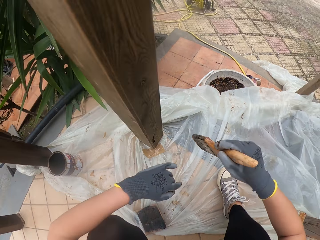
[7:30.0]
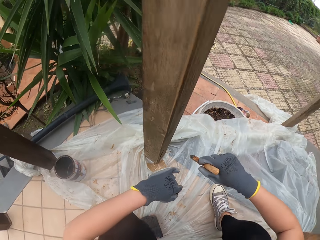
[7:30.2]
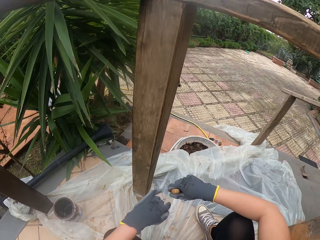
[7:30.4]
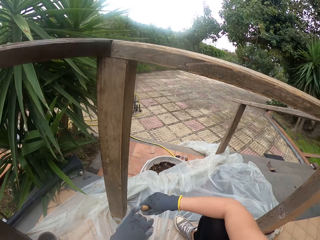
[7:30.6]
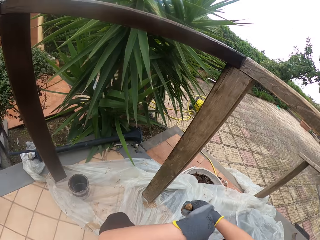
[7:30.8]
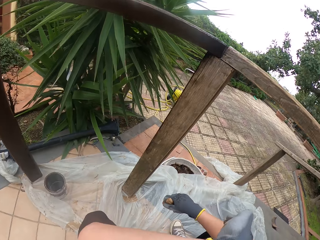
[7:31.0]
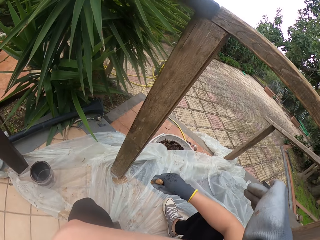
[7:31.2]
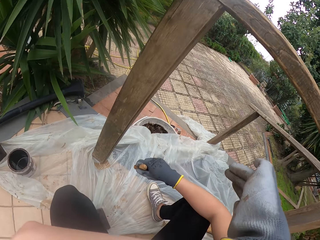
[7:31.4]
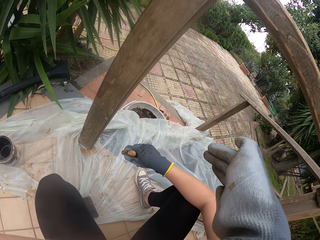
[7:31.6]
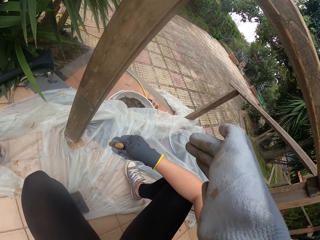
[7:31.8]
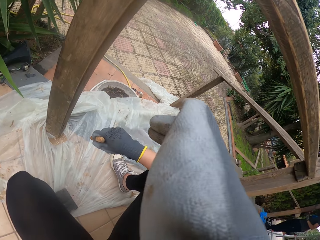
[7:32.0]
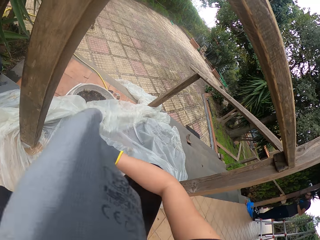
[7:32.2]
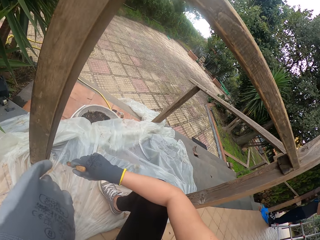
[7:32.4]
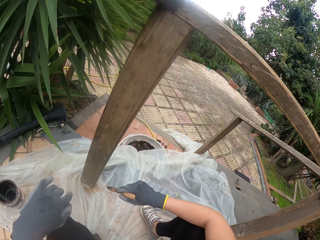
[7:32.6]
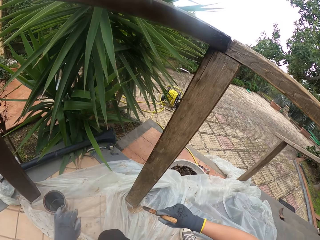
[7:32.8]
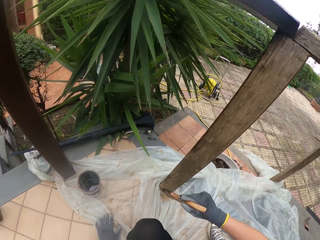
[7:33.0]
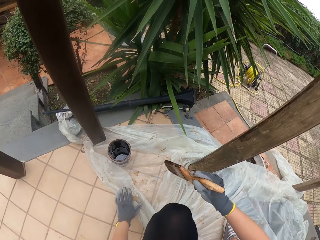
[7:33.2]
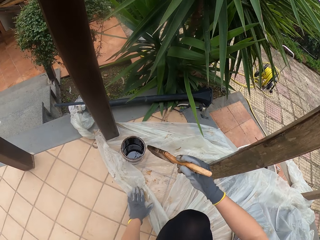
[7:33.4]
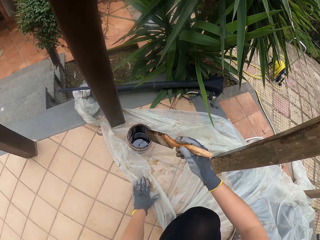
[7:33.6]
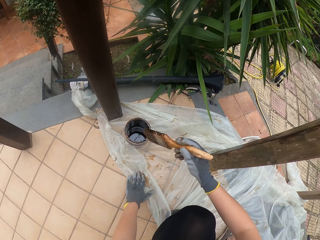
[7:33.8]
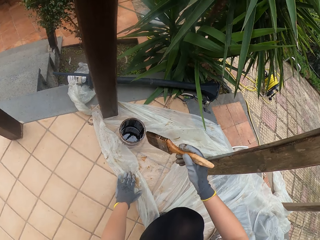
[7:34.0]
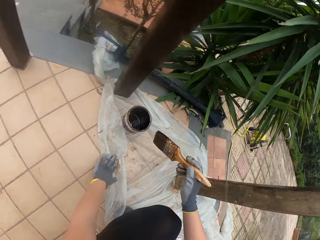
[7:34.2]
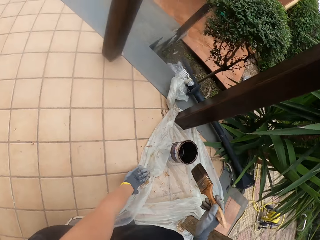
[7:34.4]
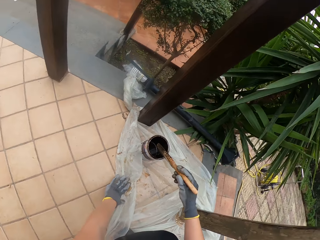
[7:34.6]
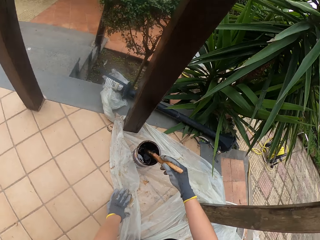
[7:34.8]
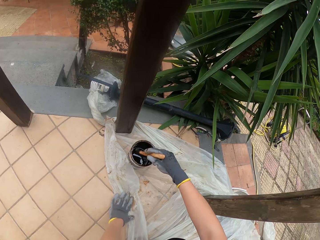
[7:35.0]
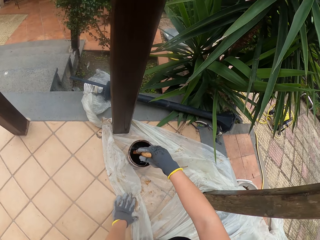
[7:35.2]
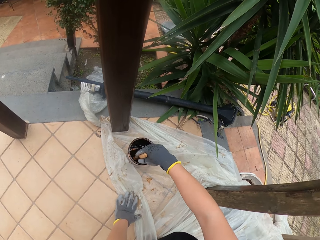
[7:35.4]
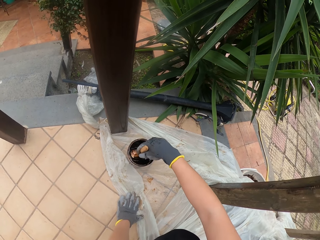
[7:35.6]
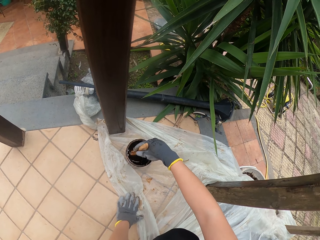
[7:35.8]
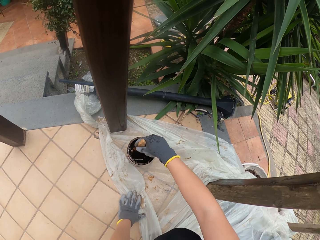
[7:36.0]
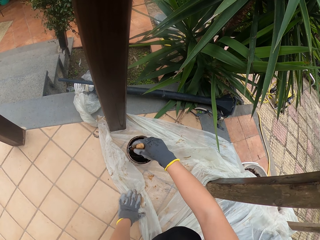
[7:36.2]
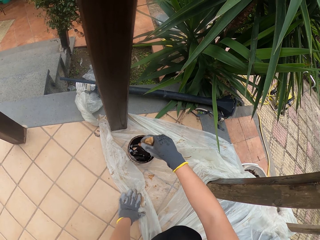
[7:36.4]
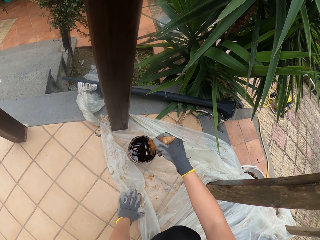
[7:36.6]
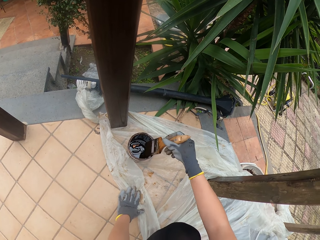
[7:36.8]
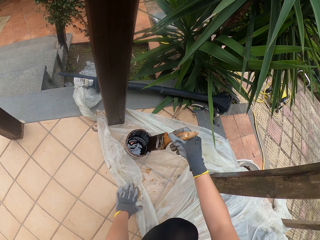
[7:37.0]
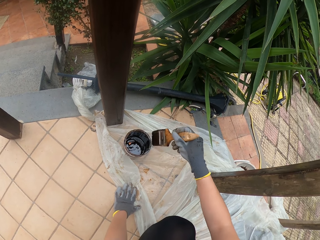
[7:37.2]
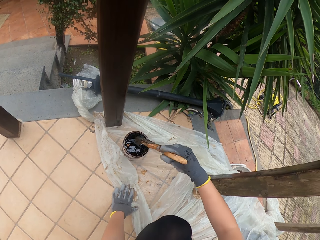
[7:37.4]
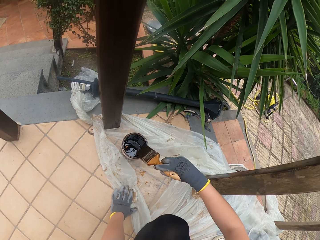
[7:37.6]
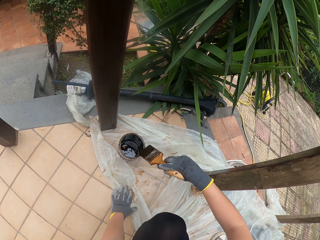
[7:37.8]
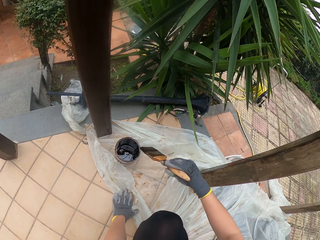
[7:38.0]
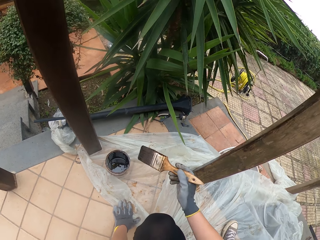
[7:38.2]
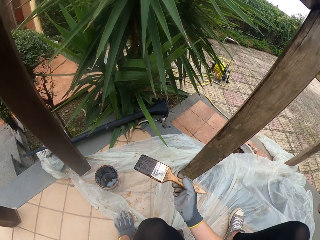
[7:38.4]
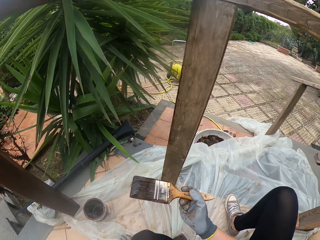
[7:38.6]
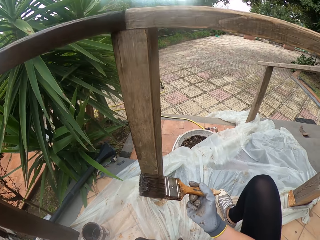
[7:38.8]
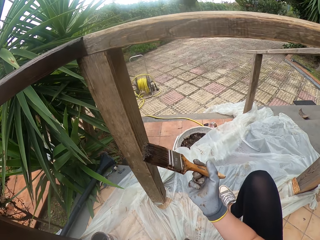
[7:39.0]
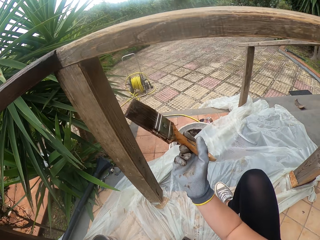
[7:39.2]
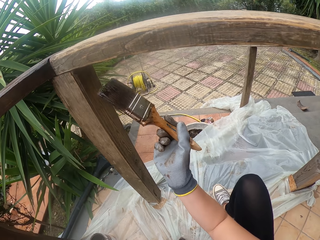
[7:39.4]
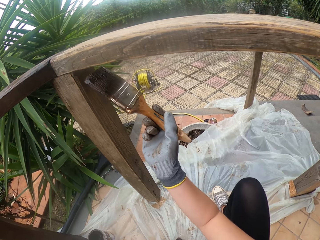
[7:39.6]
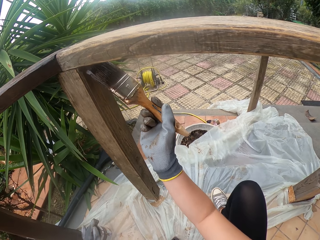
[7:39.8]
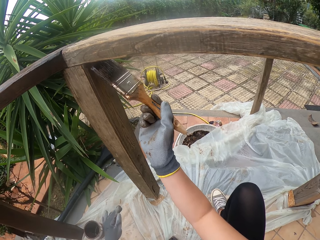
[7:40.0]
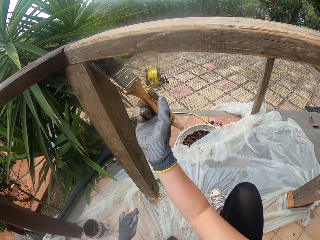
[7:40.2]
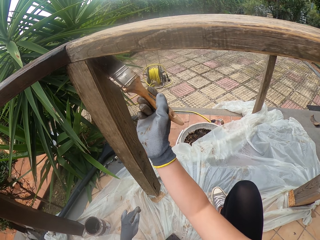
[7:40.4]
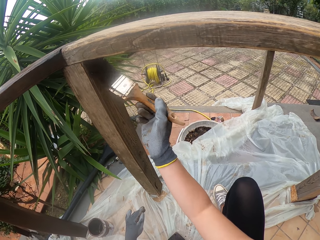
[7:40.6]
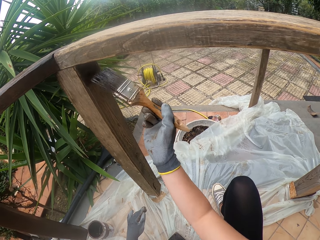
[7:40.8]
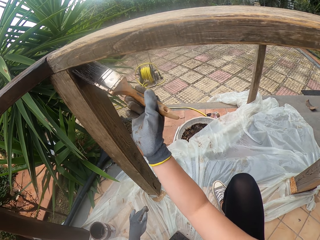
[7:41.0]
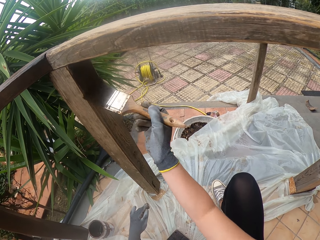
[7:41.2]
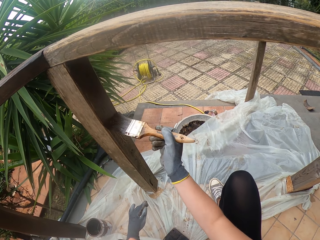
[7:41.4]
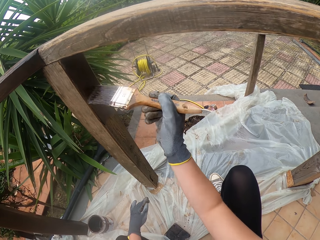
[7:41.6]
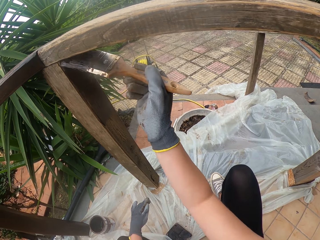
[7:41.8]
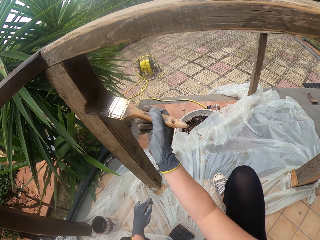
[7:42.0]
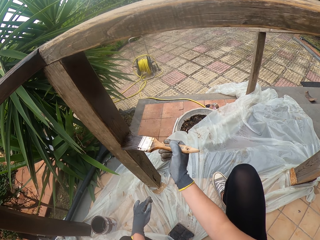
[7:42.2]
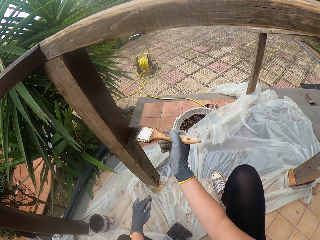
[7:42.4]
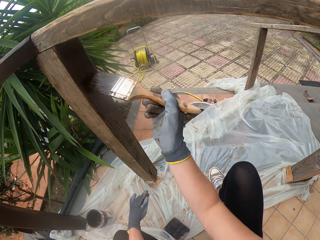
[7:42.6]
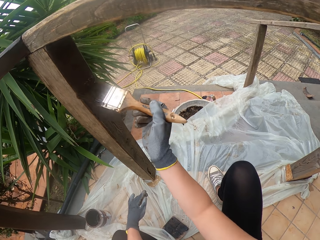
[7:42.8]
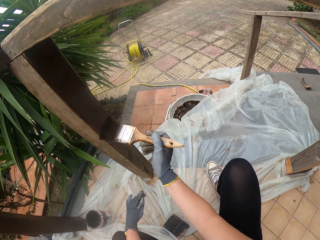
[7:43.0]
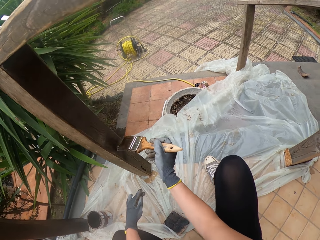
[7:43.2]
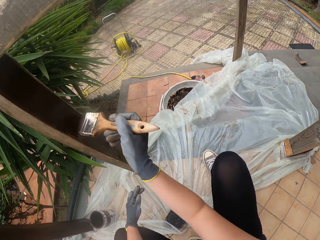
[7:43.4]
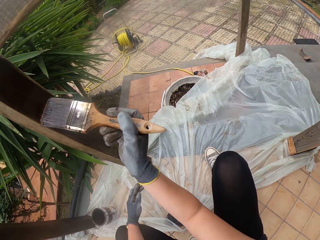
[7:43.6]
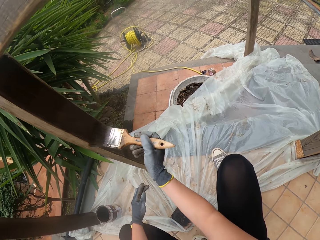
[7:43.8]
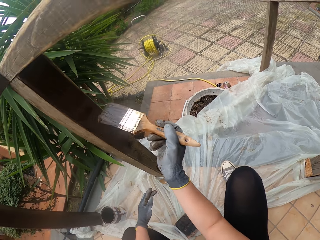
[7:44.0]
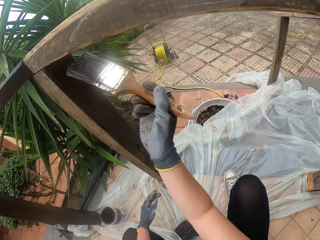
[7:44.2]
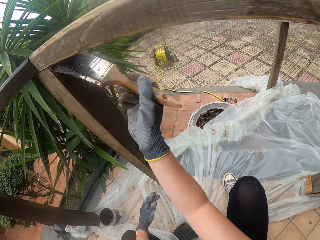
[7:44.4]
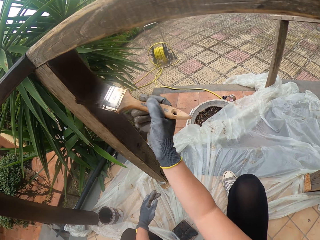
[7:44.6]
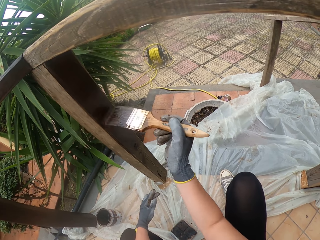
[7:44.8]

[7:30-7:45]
The camera wearer wipes a hand with the left hand. They dip a paint brush into the paint. They wipe the paint brush. They paint the wooden railings.

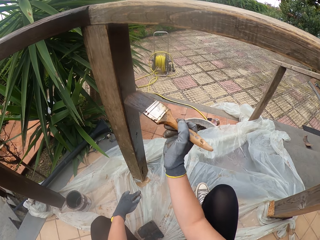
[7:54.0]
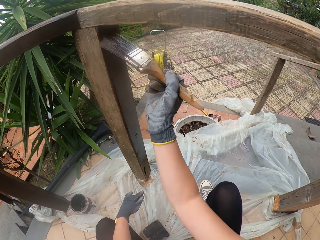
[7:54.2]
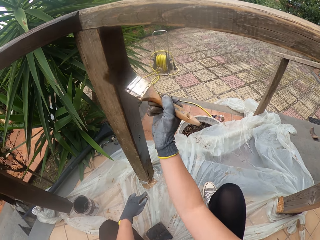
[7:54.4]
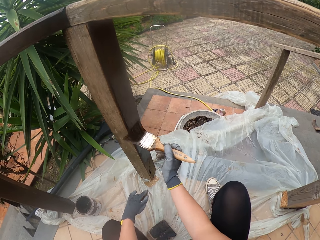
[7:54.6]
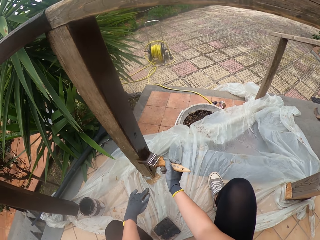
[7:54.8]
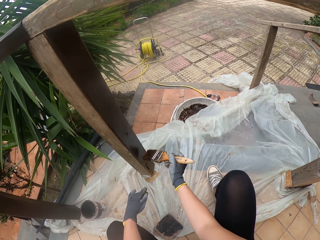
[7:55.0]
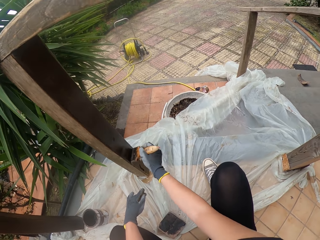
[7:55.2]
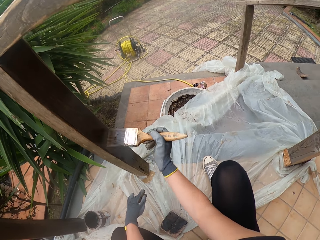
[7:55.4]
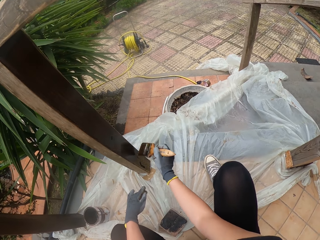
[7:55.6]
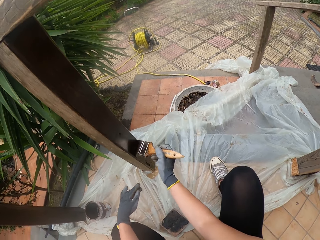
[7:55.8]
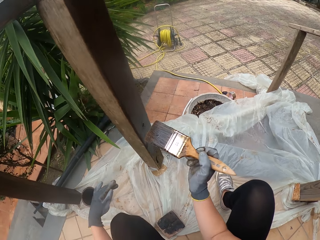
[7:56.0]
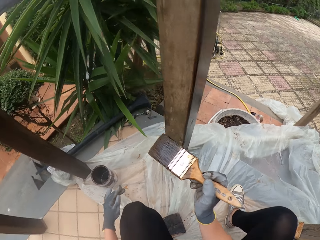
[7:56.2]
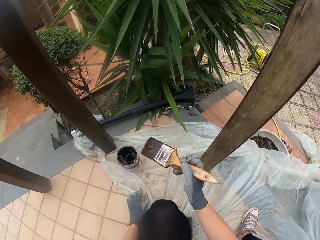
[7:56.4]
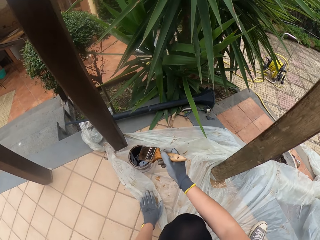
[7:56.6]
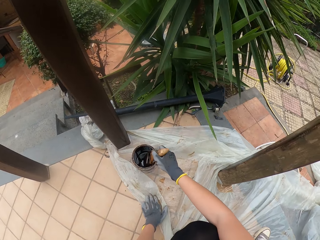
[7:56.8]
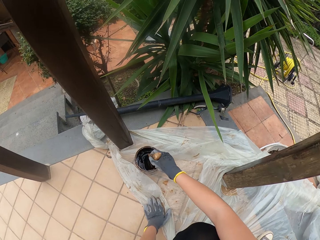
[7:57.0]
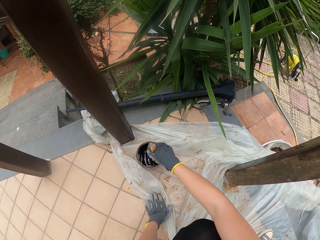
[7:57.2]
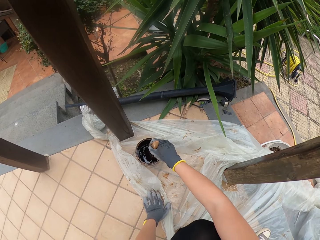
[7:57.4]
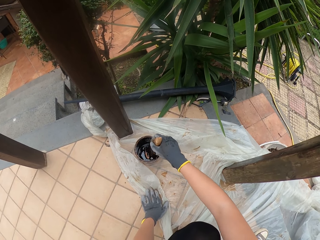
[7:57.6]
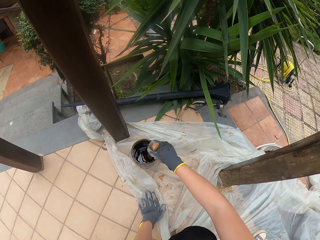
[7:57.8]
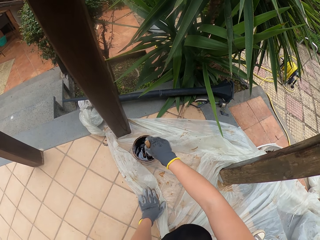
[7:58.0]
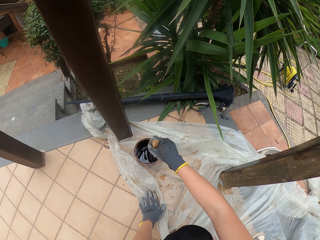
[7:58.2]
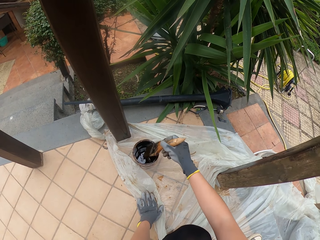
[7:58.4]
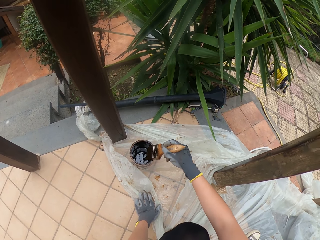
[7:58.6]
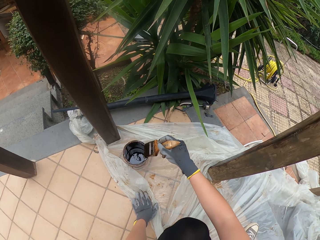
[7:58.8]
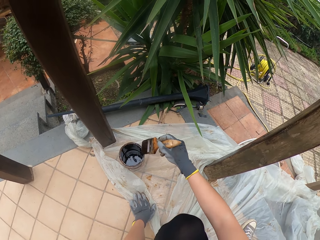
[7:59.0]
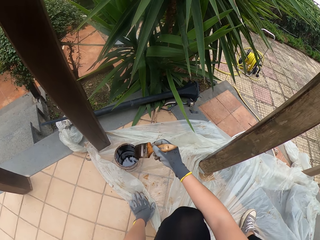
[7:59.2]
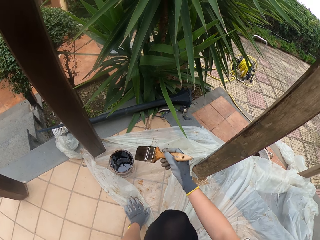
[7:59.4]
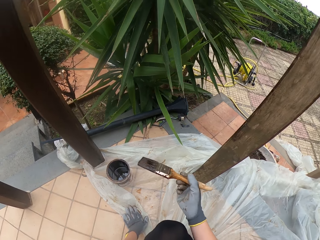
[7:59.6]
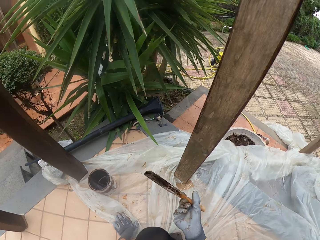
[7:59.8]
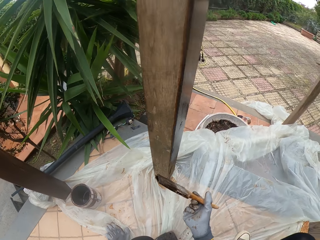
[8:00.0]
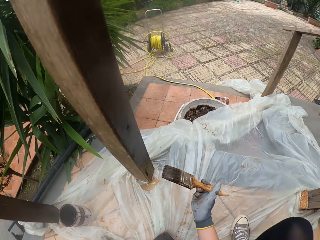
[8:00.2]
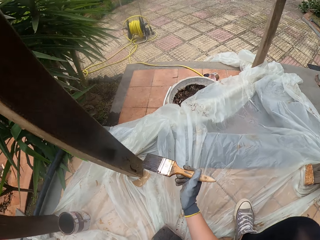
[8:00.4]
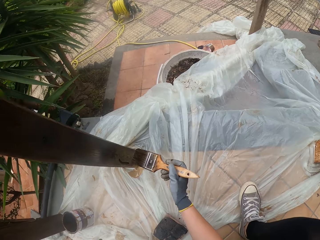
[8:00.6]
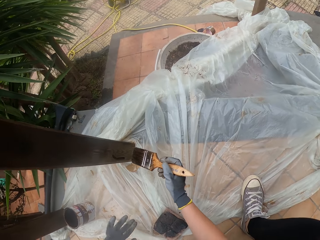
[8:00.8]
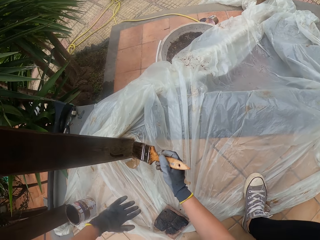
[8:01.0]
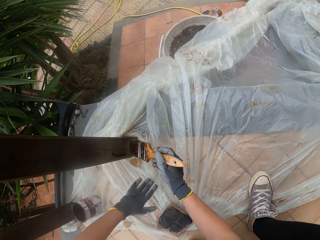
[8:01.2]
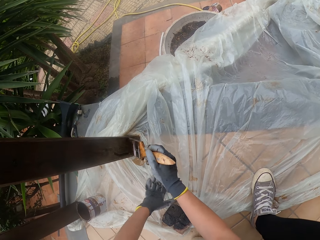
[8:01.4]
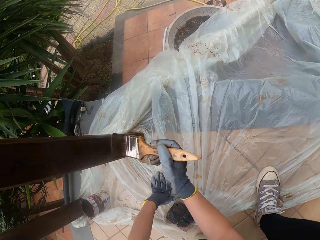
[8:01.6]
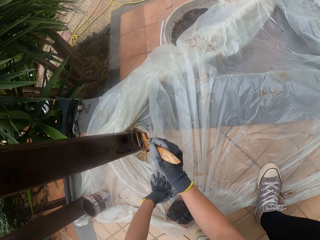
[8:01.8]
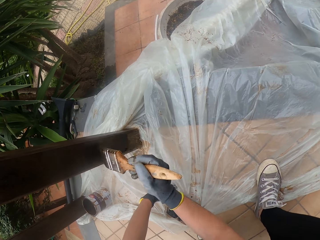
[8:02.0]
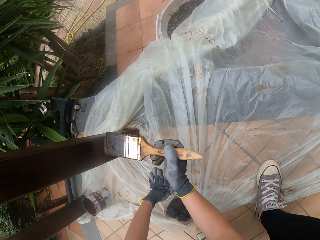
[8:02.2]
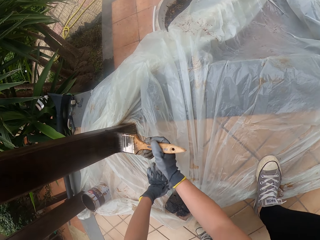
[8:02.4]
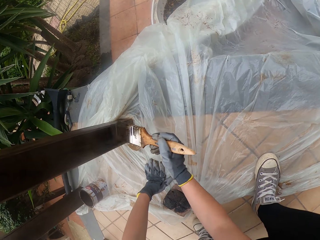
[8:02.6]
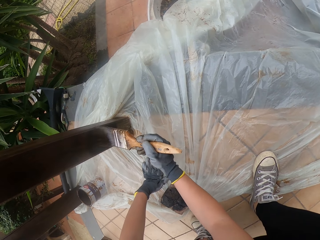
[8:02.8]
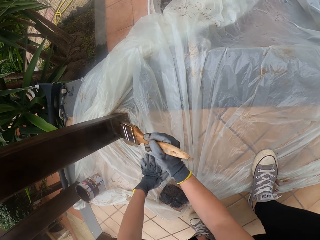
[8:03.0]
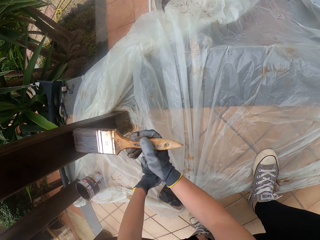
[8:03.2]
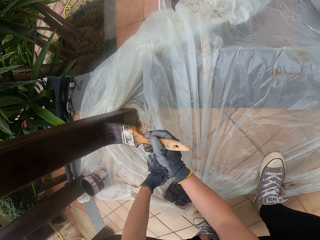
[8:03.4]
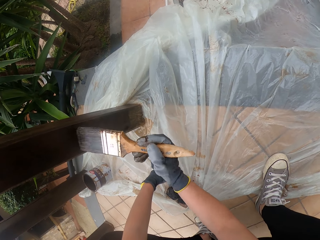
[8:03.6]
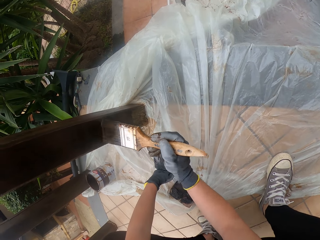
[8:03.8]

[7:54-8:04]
The camera wearer dips a paint brush into the paint. They wipe the paint brush. They paint the wooden railings.
